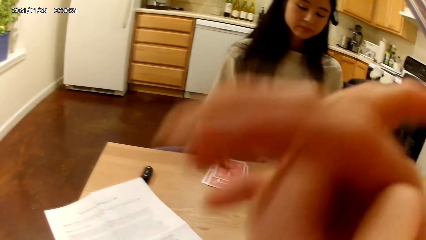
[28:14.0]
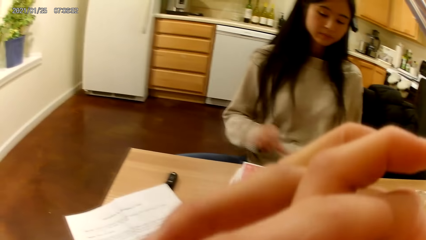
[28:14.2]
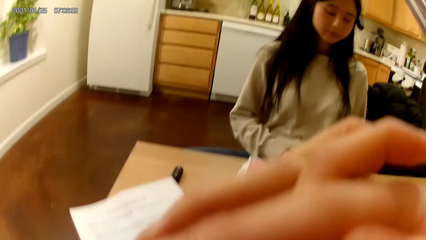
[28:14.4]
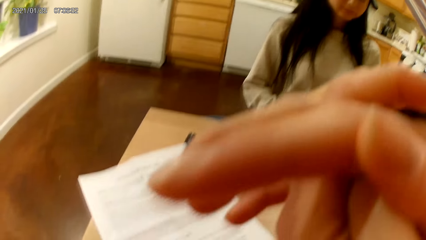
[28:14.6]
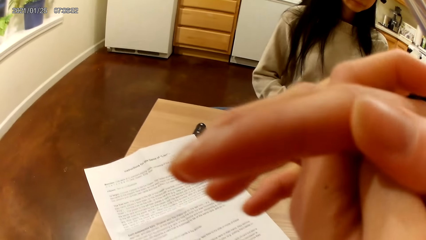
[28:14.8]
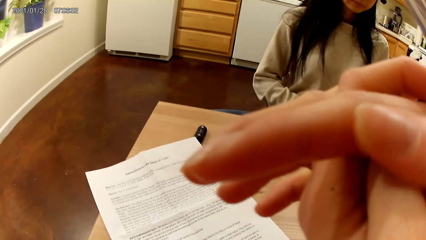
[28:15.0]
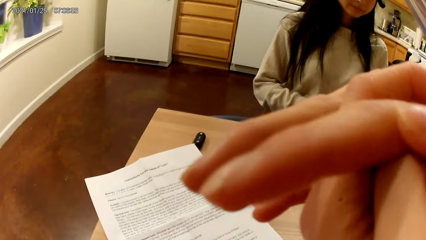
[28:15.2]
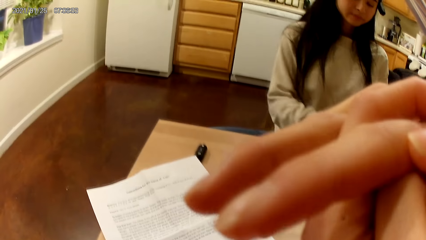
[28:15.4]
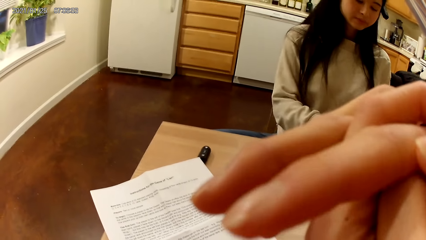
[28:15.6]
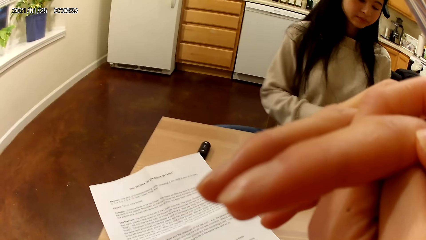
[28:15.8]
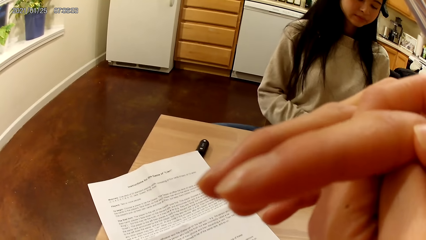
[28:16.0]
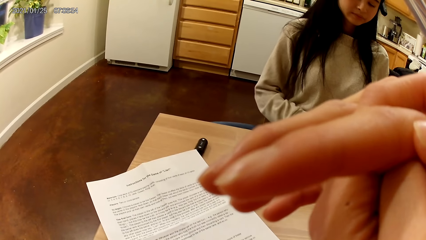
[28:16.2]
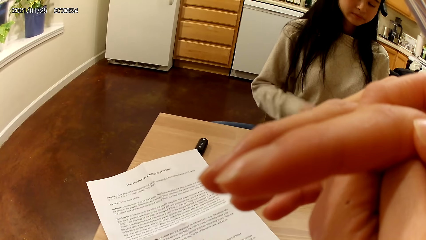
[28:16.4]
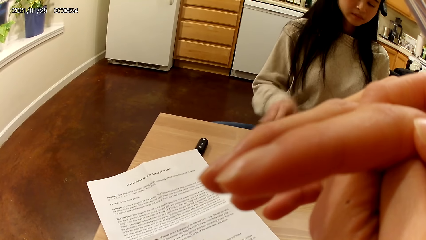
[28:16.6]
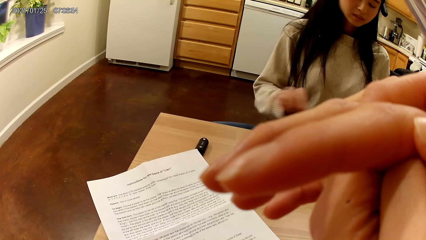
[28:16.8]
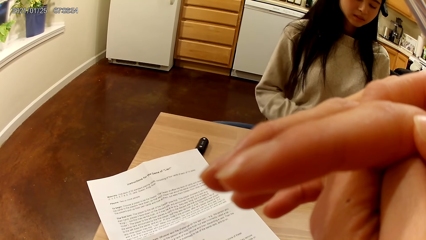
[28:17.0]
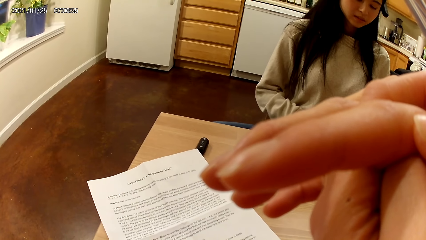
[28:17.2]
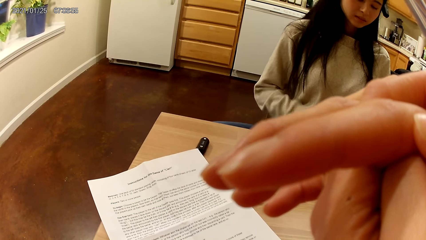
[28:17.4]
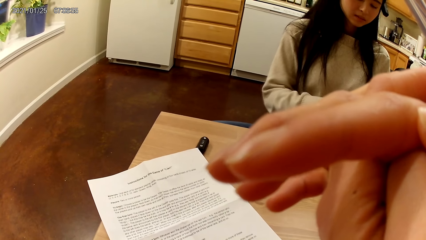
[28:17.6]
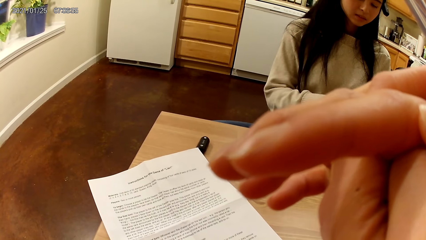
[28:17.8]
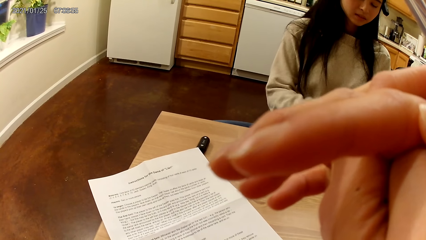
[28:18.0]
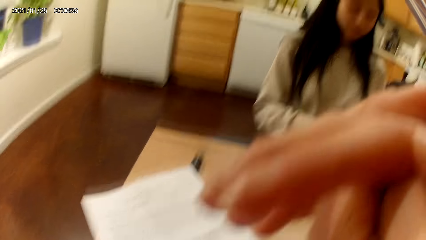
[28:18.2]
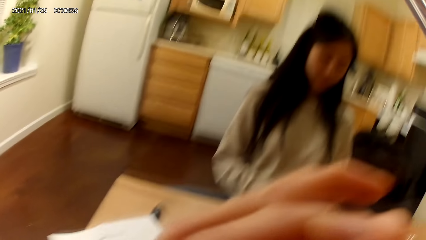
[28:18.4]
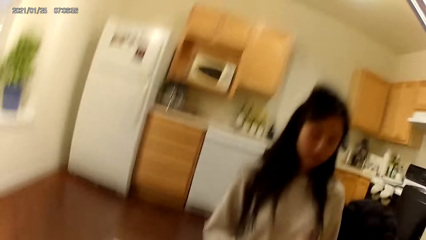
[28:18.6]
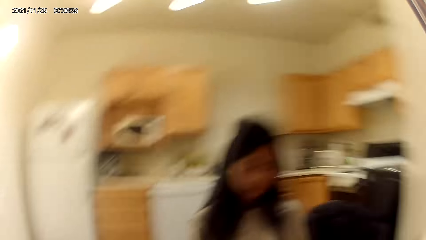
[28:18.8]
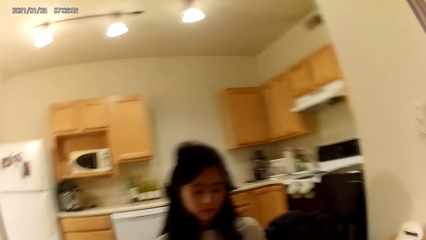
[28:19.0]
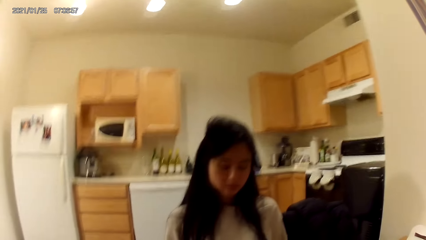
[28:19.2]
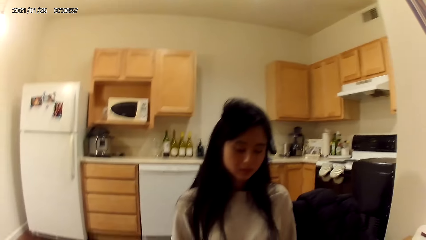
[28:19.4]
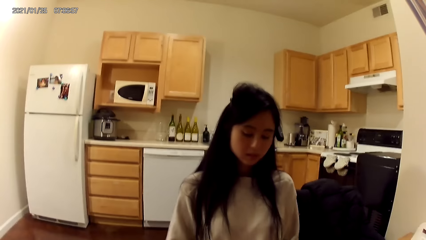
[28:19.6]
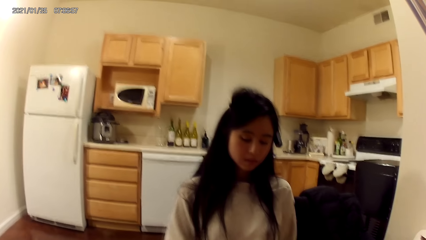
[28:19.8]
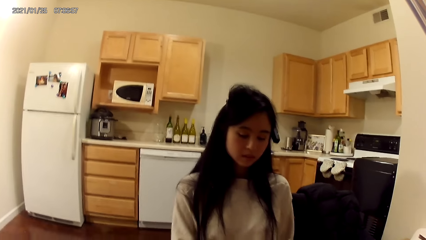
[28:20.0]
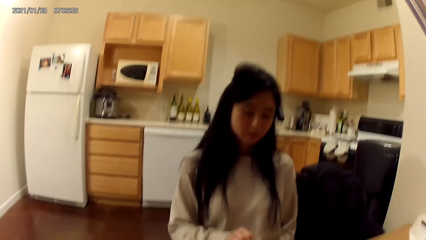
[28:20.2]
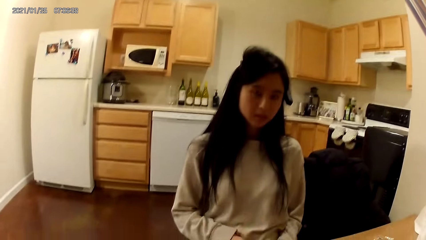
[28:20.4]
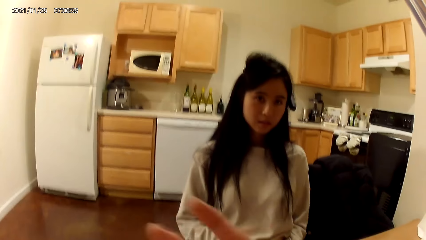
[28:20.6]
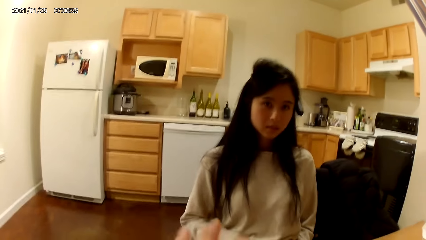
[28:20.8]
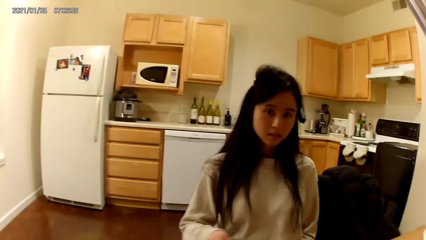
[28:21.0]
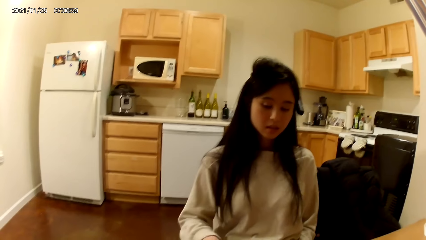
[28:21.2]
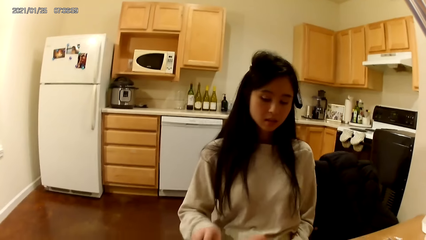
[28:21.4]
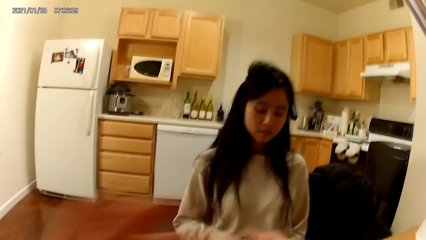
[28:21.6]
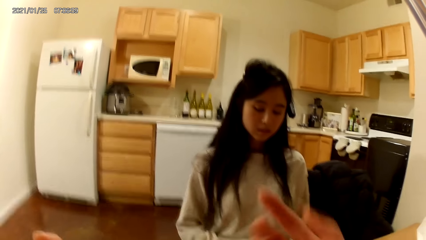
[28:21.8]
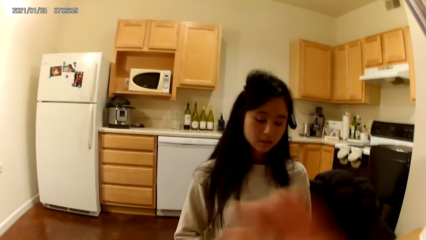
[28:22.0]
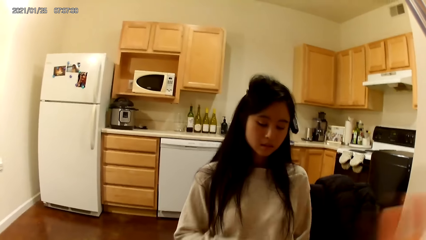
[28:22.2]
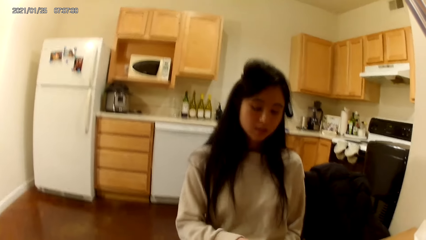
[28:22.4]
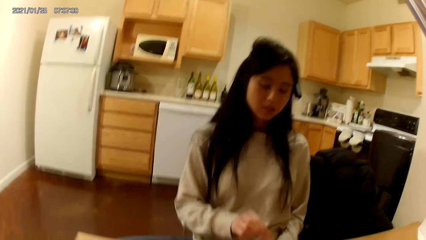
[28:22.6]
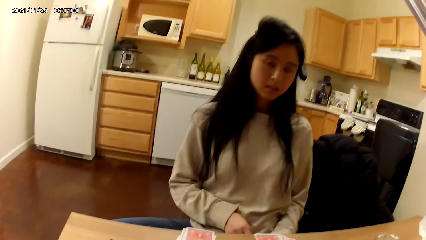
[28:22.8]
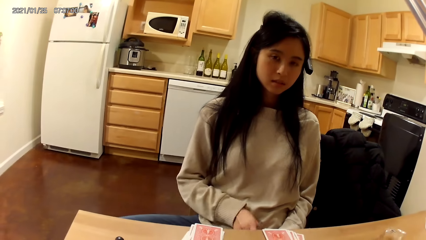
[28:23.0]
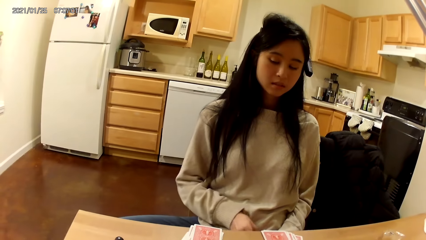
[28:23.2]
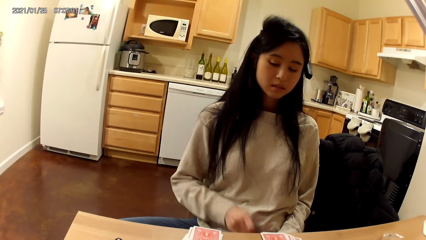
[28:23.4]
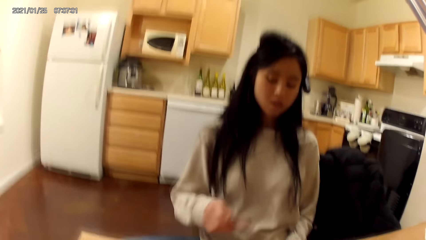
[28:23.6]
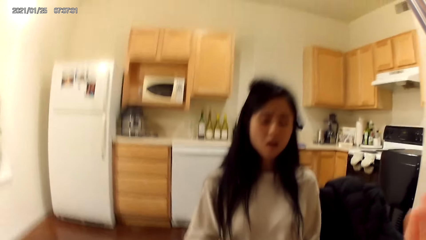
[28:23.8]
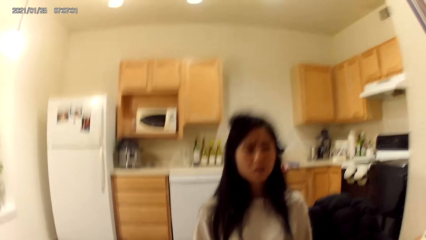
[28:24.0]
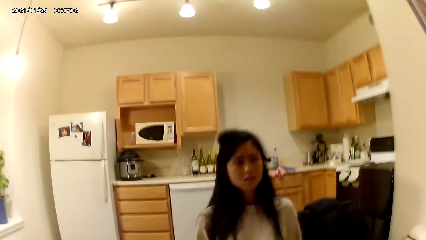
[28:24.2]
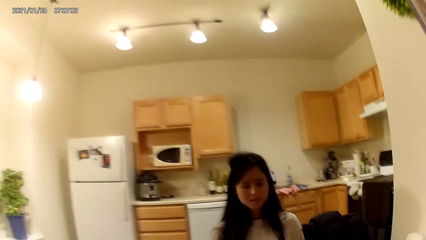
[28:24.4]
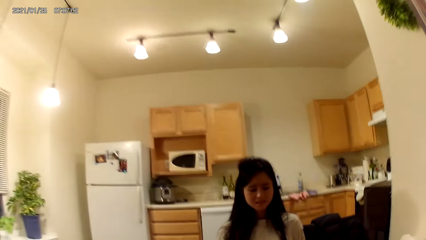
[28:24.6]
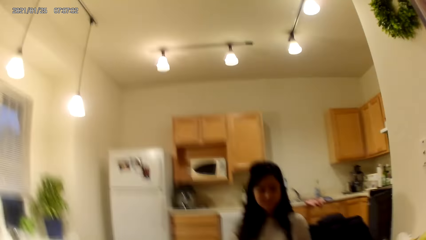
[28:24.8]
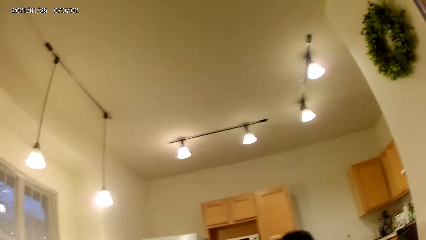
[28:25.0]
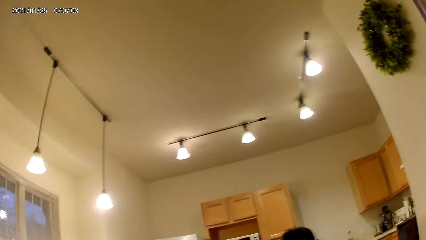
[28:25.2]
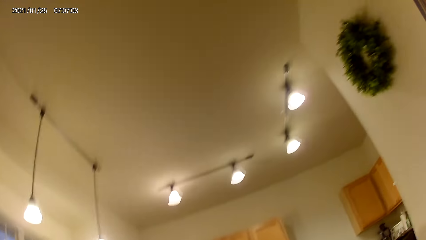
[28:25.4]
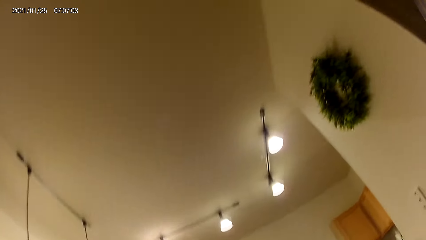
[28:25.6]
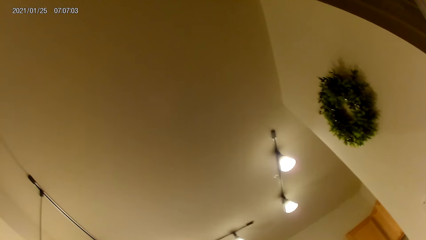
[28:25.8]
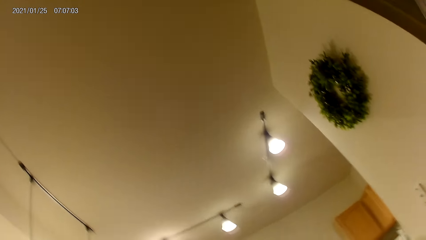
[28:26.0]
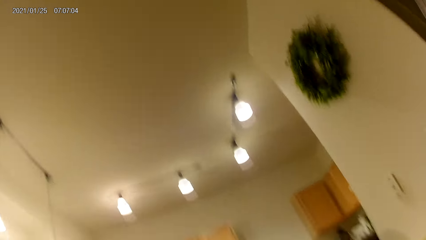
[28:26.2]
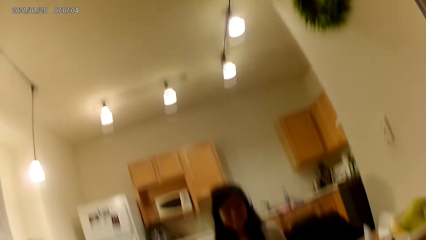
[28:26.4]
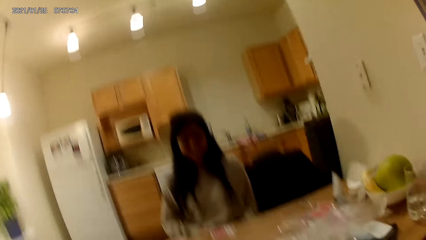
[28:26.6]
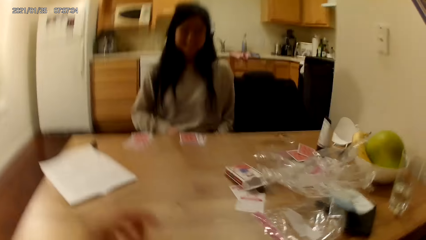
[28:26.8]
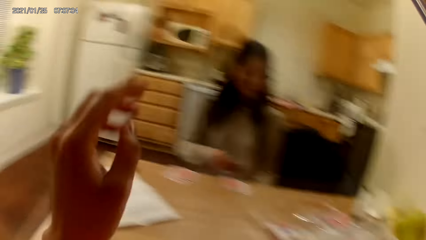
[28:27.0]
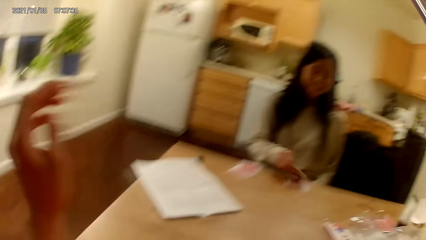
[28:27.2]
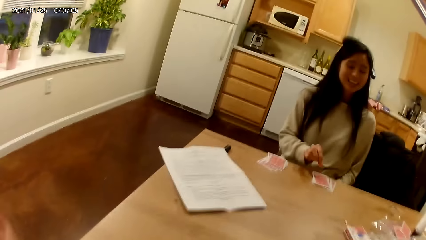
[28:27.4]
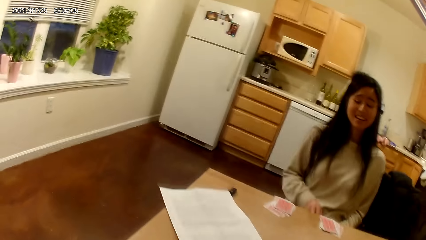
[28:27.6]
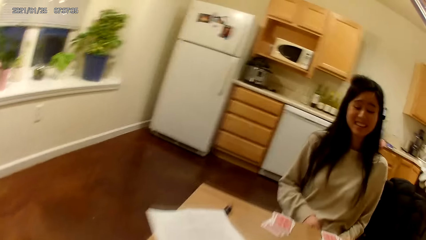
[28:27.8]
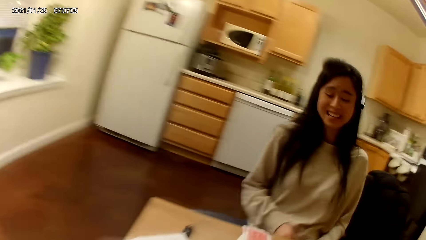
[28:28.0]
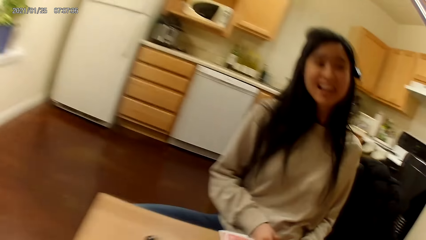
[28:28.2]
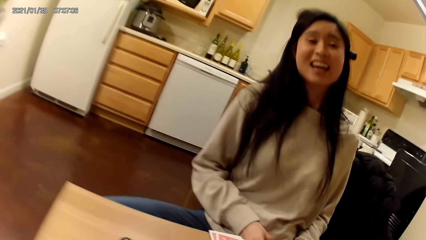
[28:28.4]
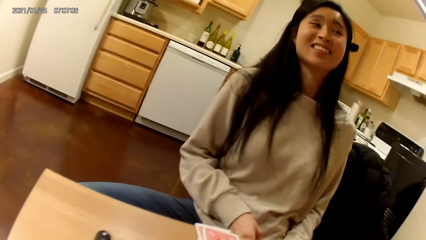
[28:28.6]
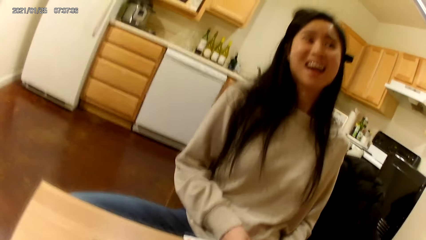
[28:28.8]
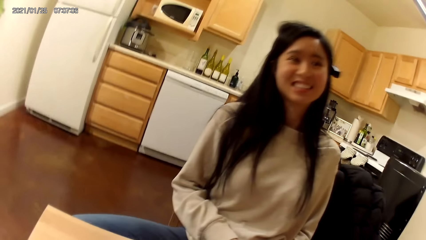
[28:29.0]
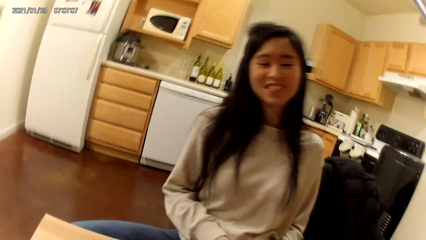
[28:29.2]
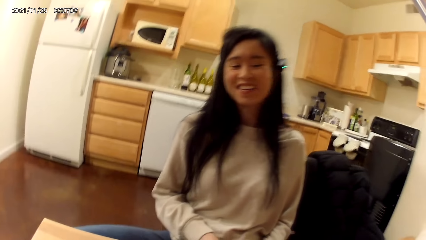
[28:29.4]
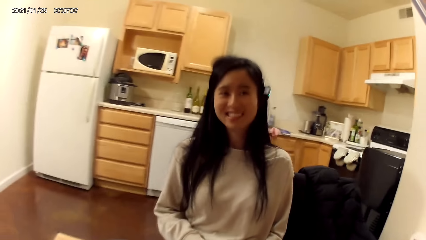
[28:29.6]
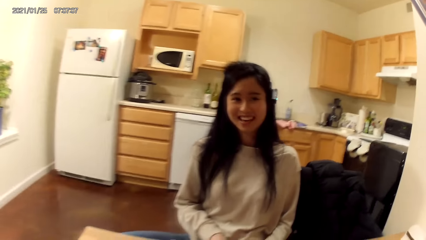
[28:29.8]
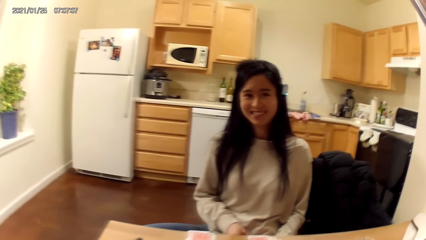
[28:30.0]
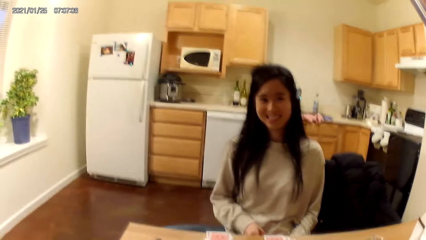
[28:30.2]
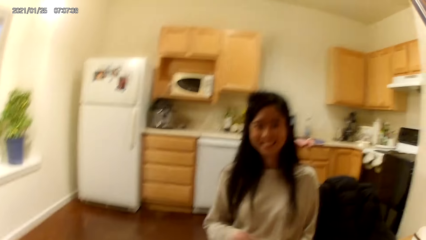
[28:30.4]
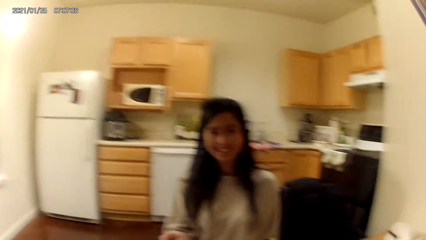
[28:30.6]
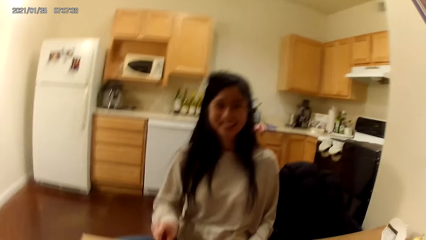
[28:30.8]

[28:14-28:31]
The camera wearer holds hands together. They move hands. They look on the ceiling. They move a hand.
